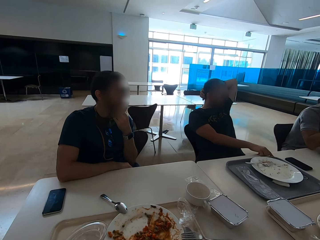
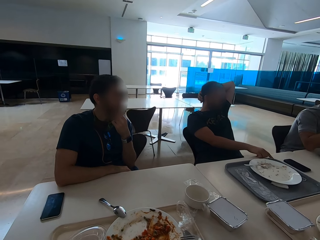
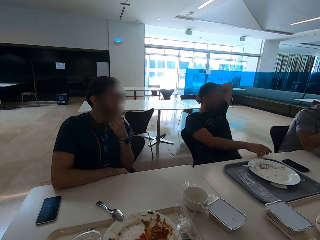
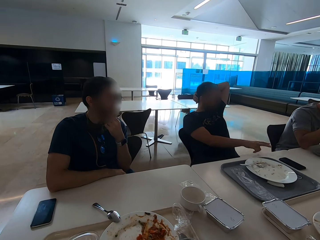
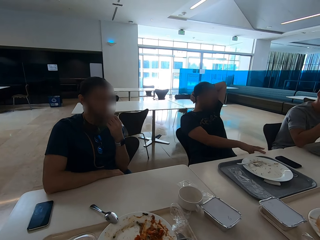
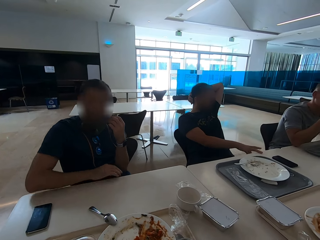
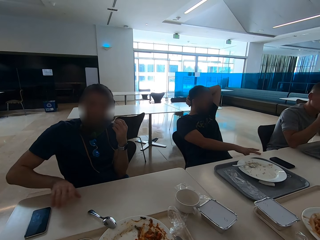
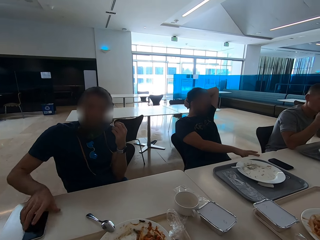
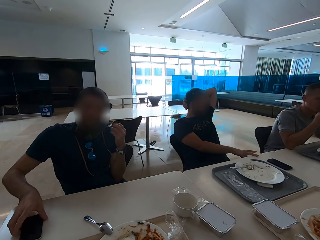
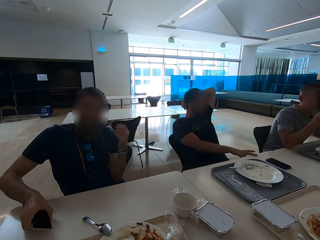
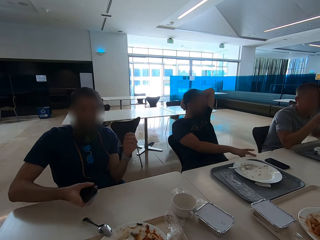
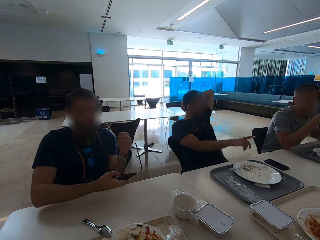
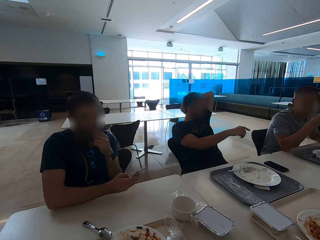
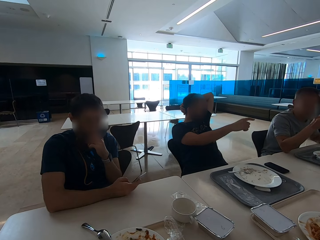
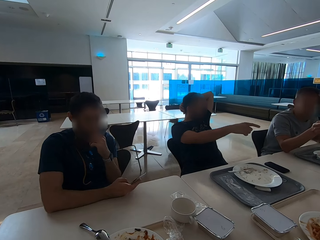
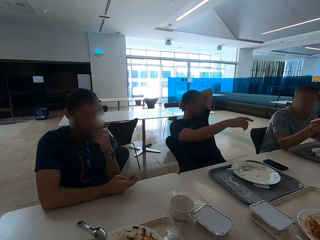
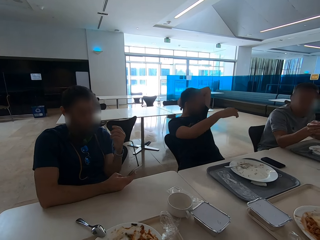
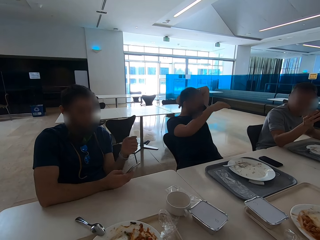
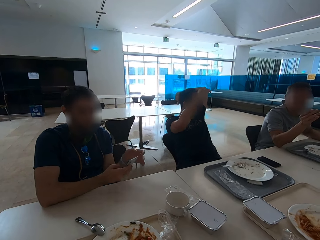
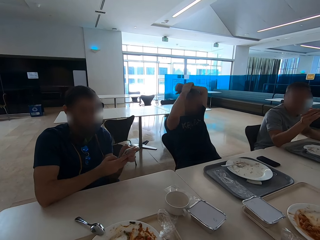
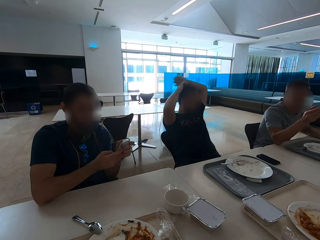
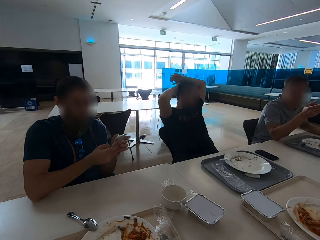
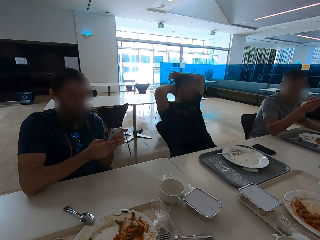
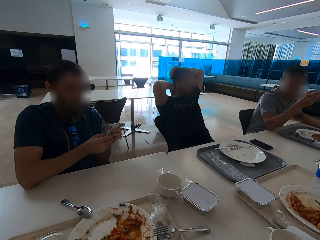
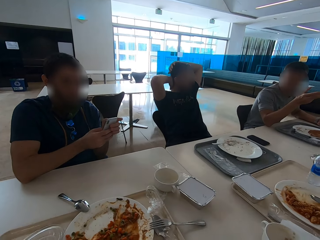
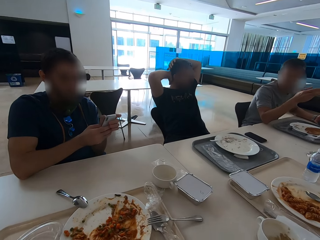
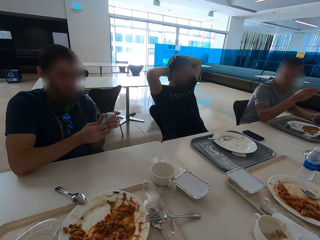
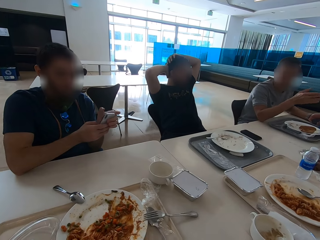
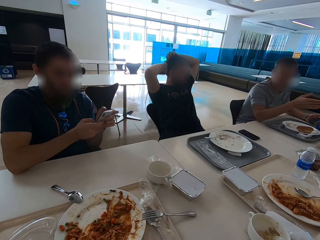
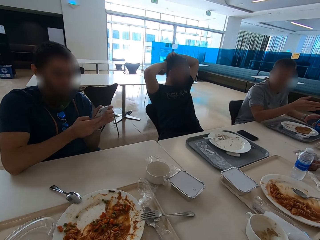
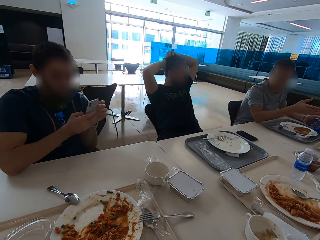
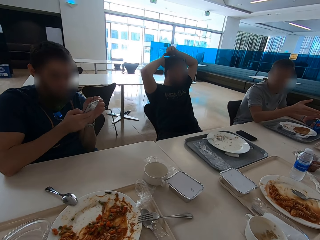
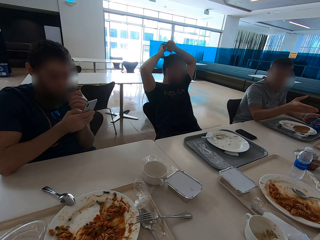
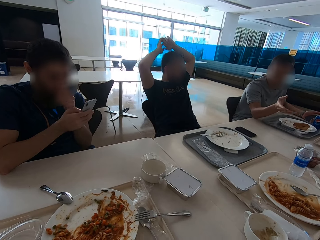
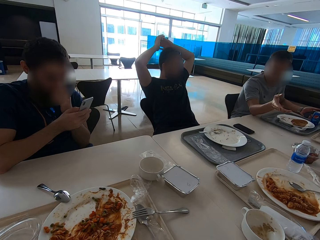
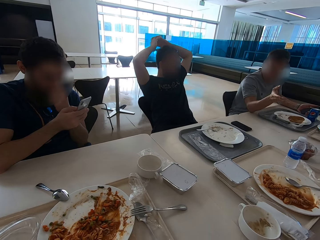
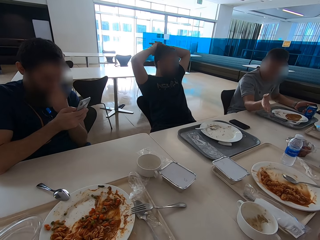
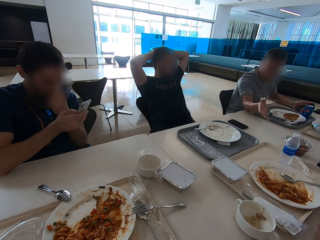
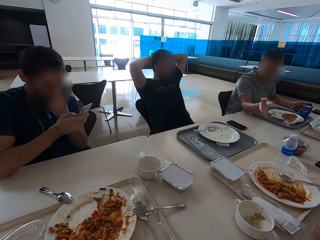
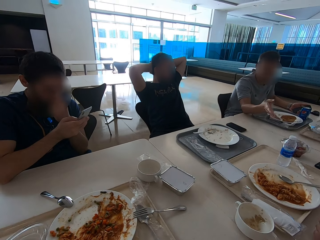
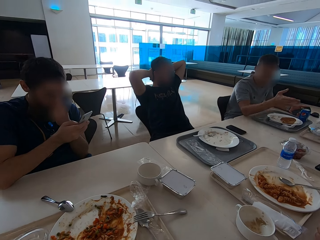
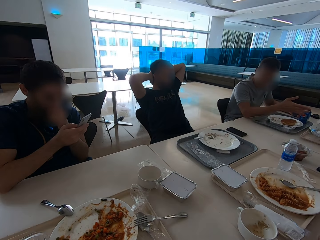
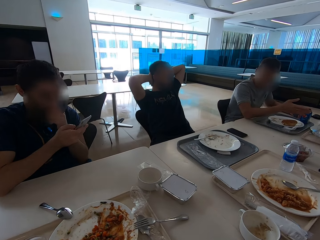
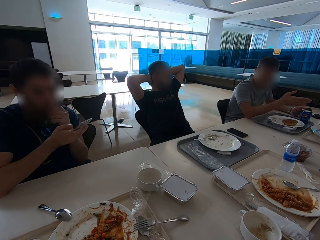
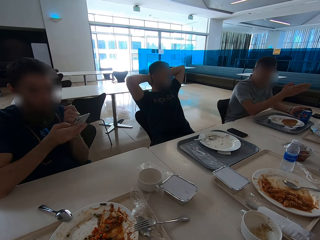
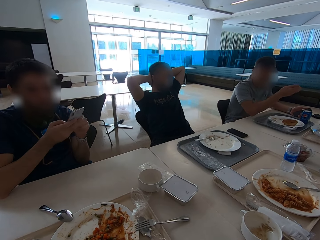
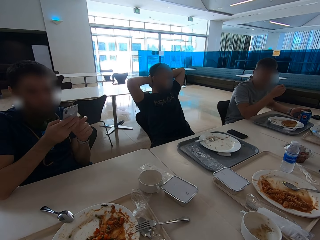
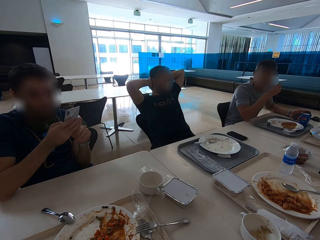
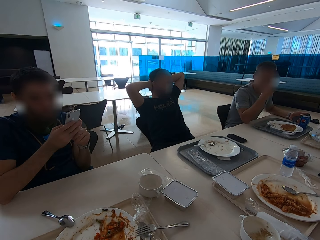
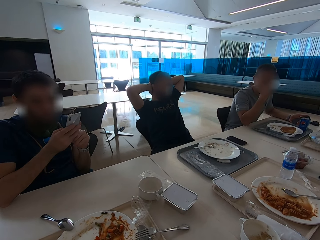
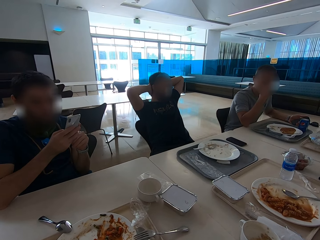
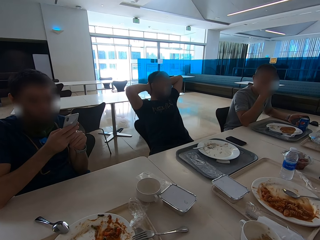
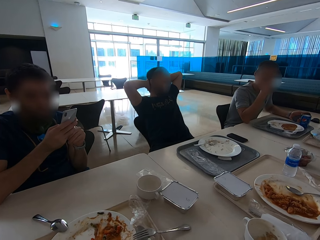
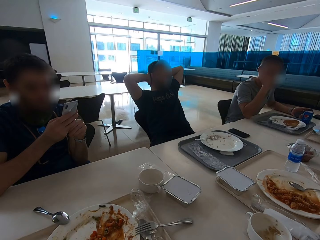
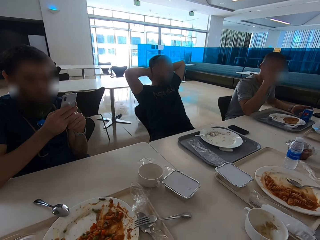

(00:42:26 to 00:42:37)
A man picks up a phone and operates the phone. Another man speaks with gestures. A person uses hand gestures.

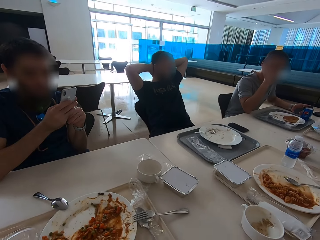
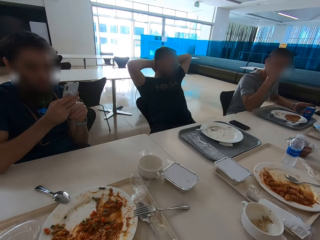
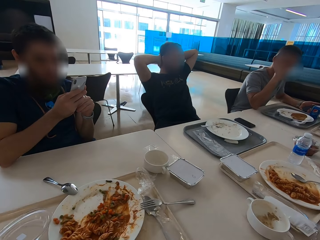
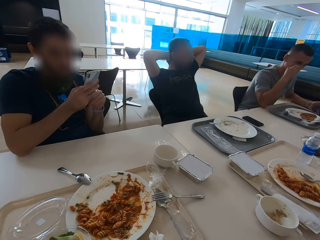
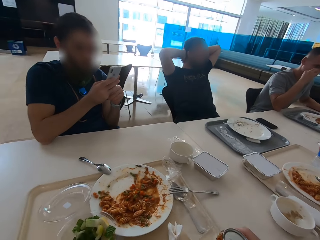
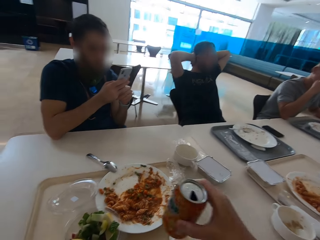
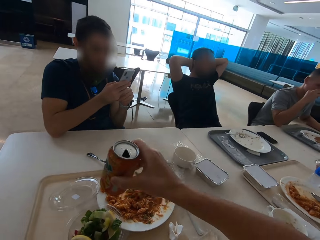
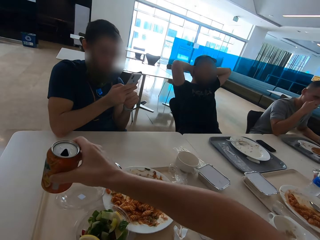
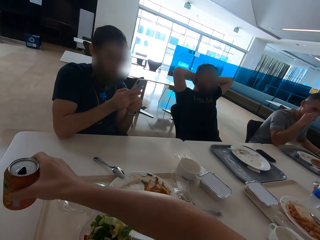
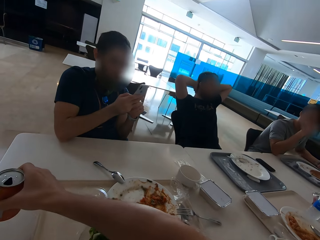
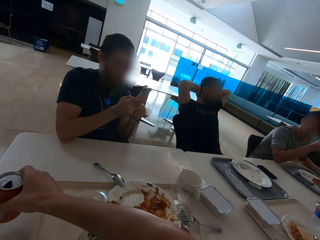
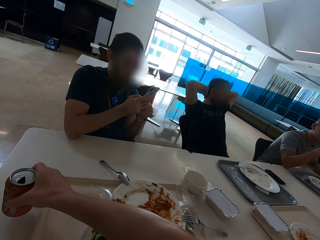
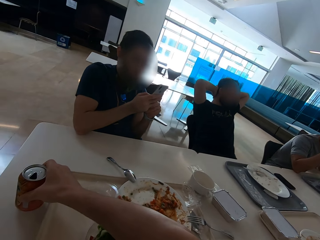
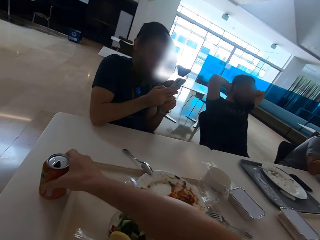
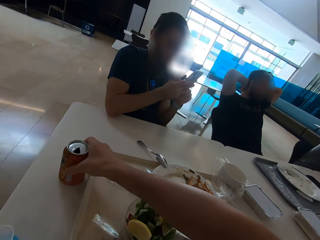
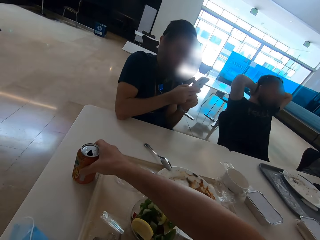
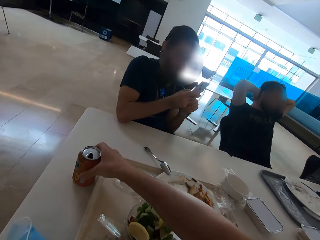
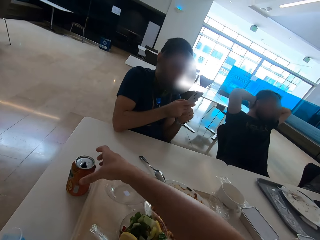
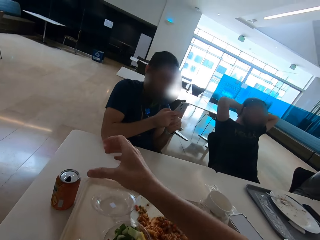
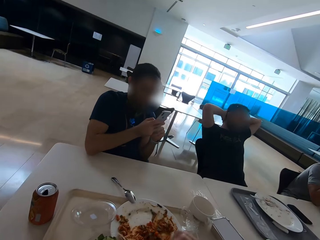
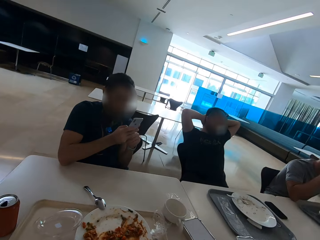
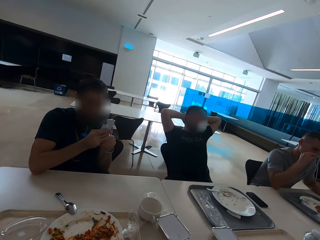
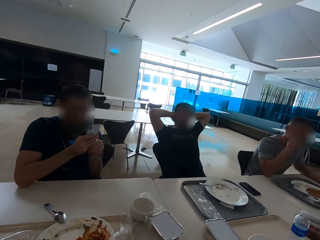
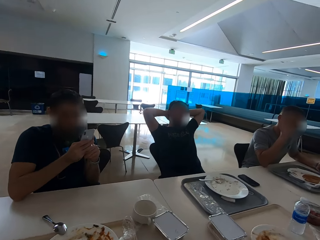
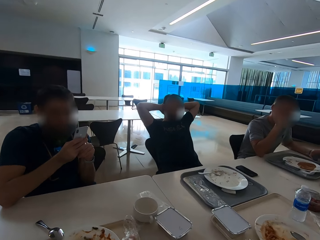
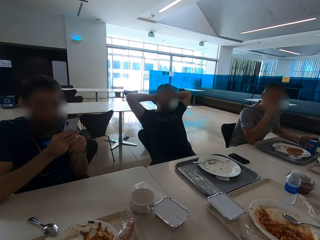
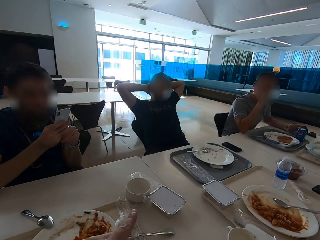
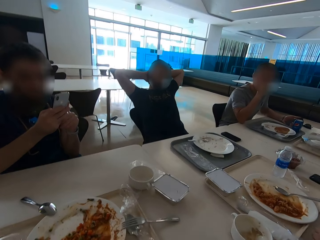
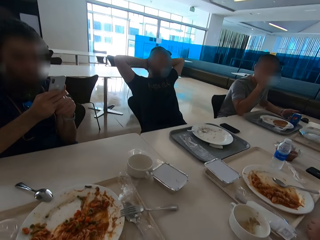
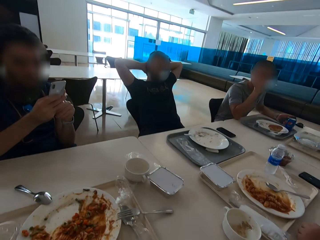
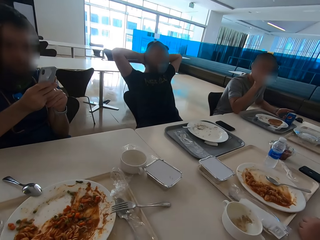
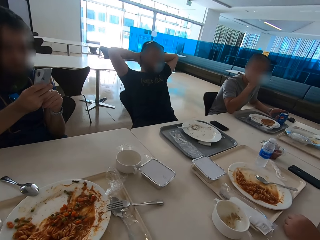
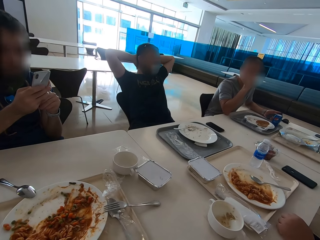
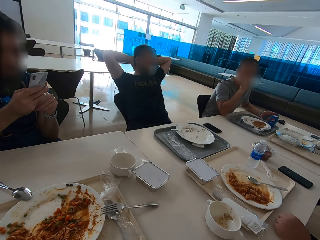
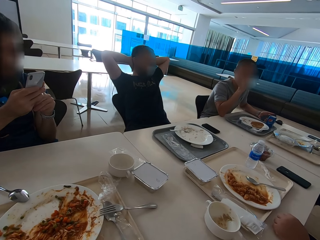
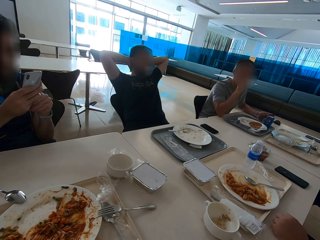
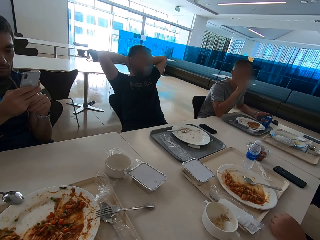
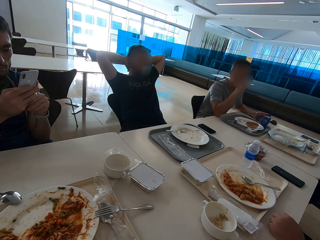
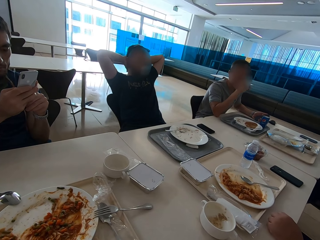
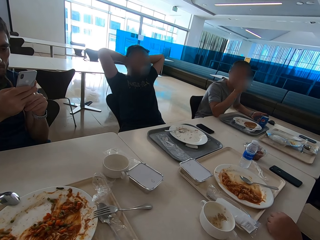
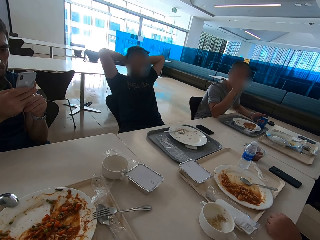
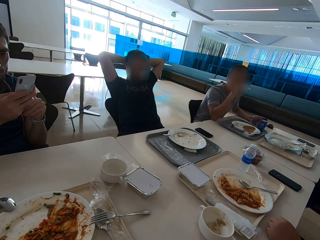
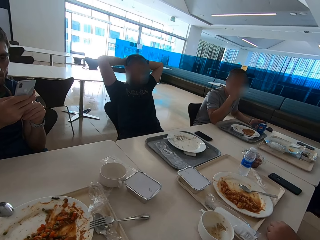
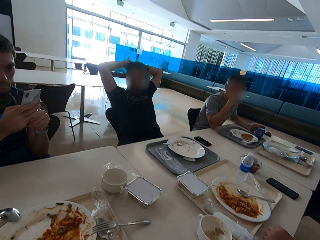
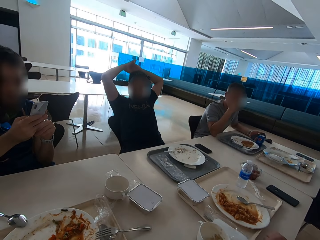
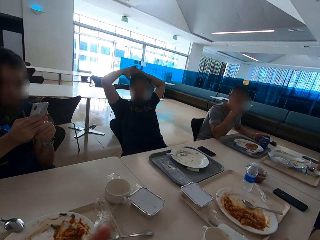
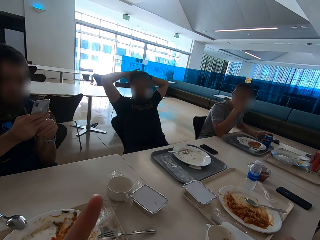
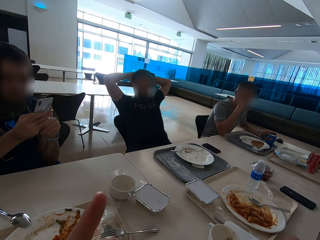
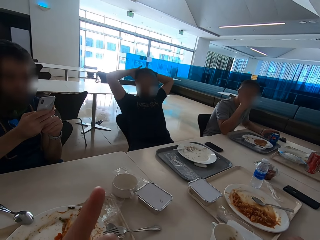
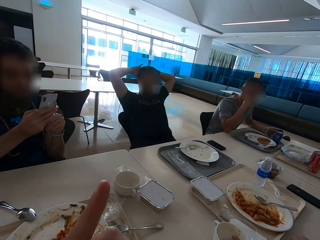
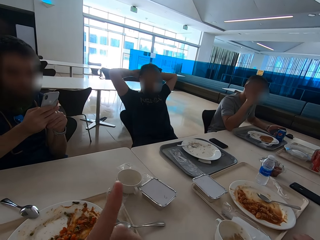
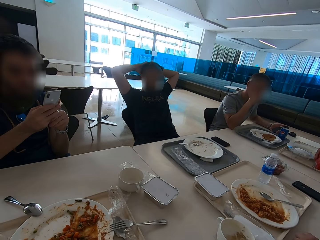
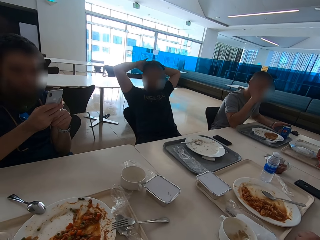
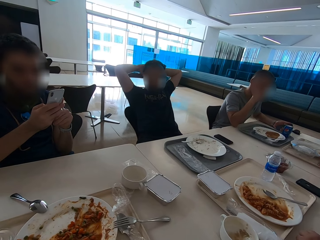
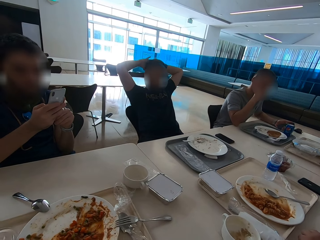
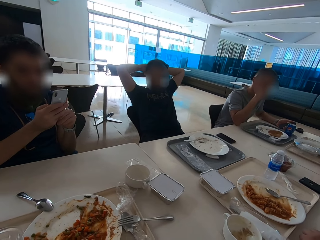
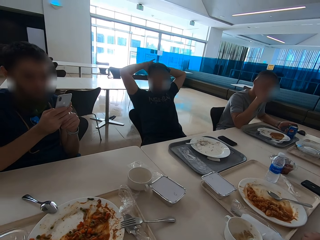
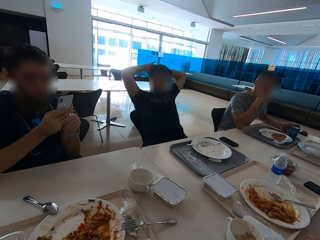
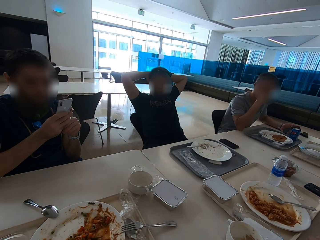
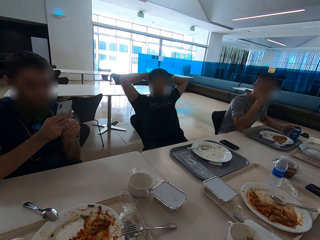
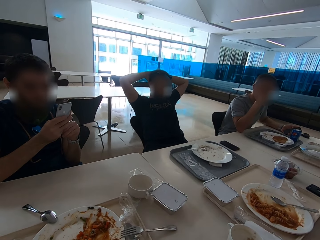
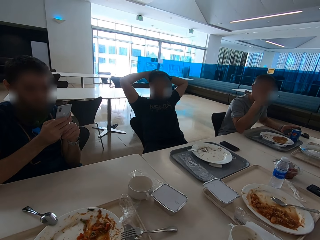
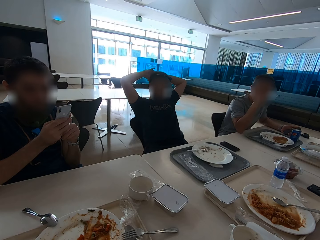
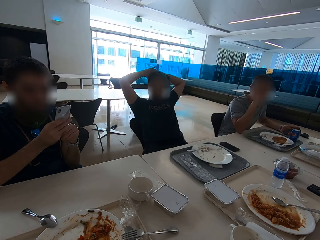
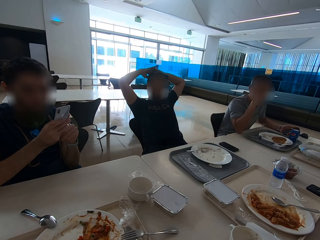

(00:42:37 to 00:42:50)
The camera wearer puts the soda can on the table. They look at a person. They speak with gestures.
